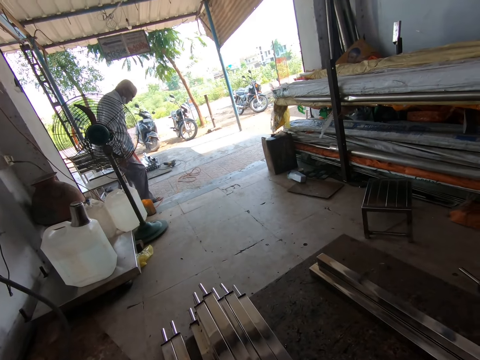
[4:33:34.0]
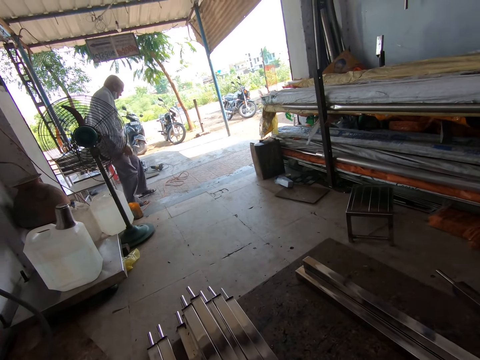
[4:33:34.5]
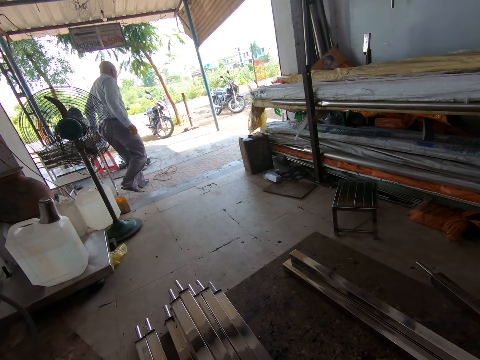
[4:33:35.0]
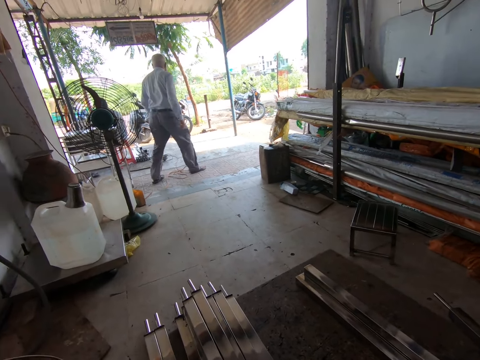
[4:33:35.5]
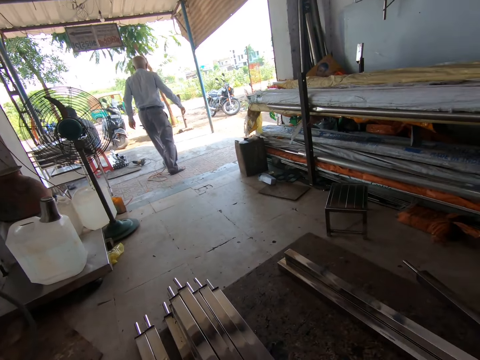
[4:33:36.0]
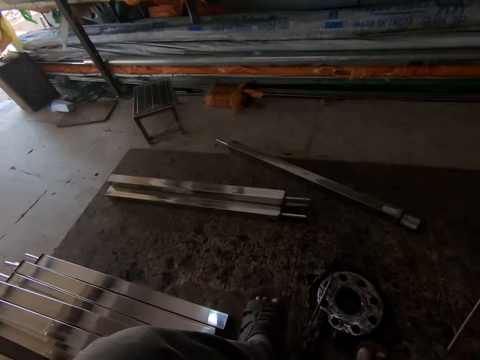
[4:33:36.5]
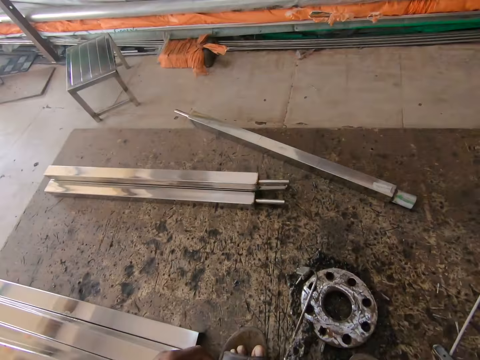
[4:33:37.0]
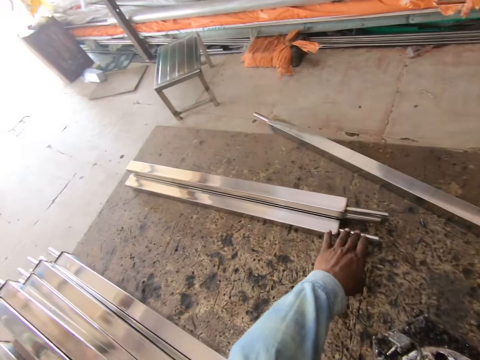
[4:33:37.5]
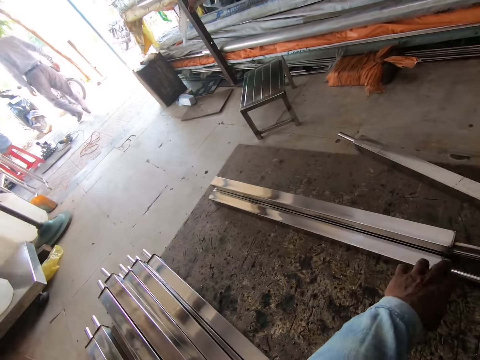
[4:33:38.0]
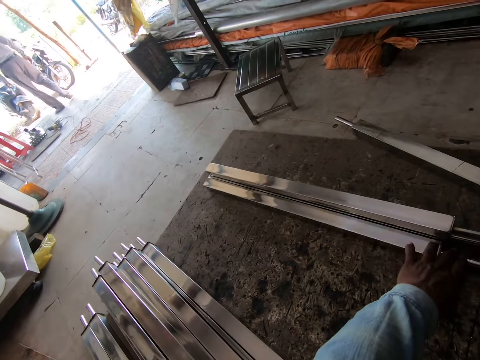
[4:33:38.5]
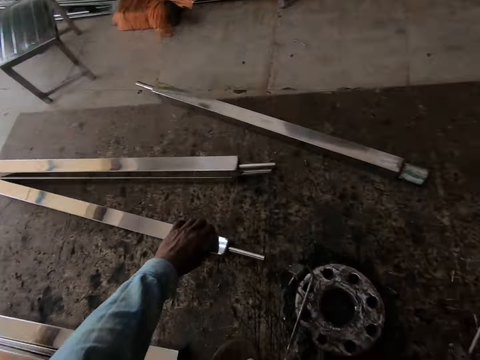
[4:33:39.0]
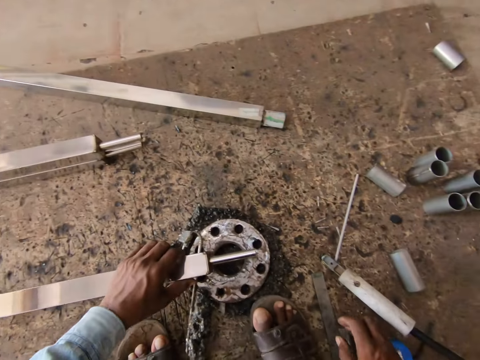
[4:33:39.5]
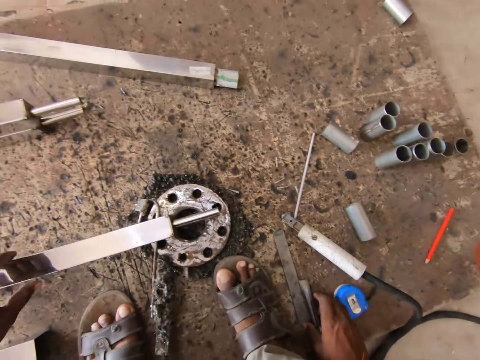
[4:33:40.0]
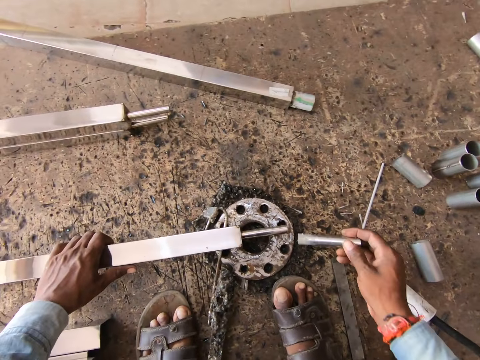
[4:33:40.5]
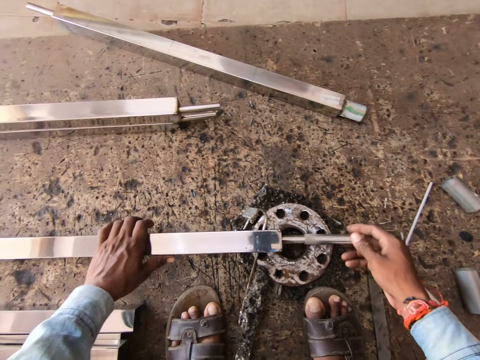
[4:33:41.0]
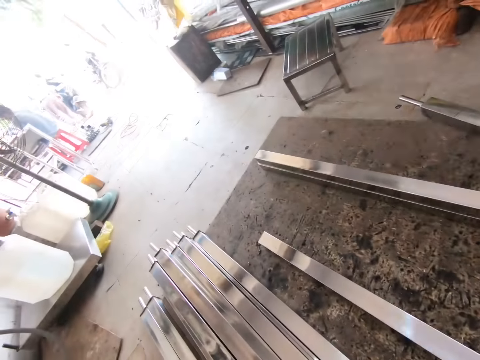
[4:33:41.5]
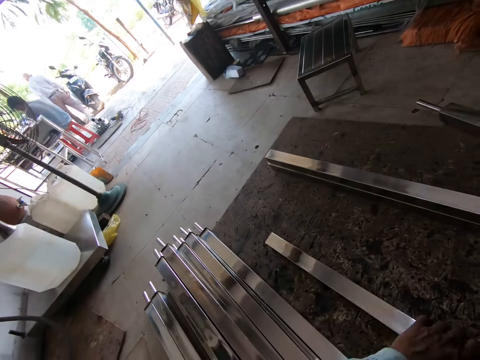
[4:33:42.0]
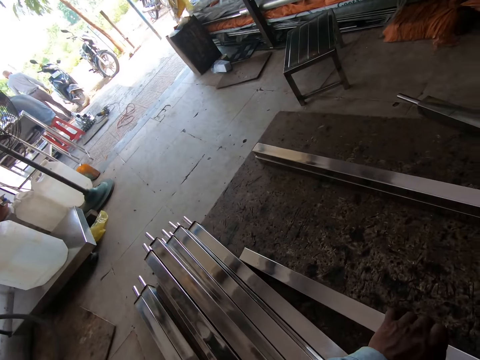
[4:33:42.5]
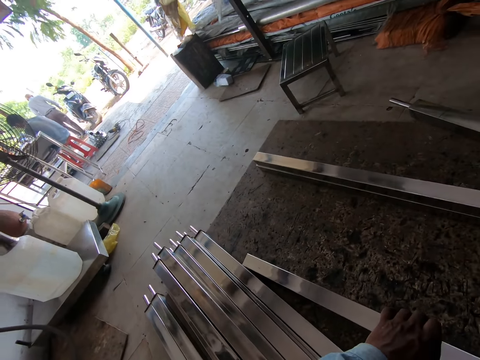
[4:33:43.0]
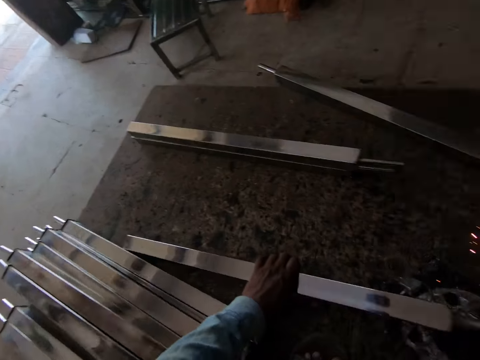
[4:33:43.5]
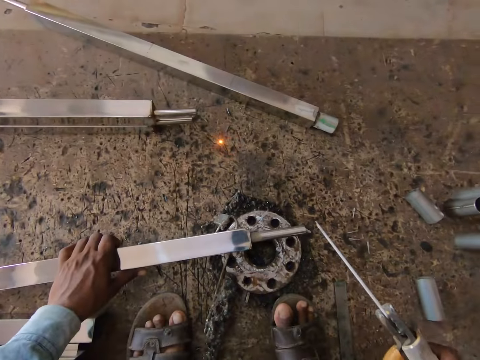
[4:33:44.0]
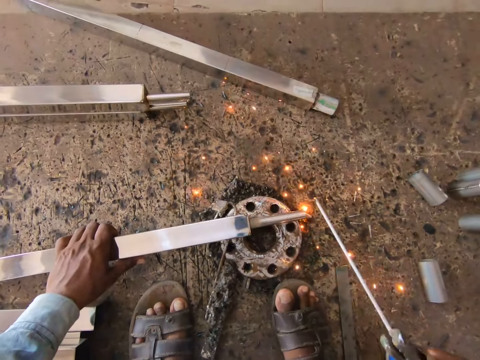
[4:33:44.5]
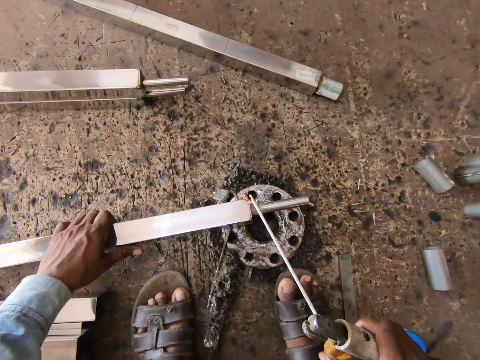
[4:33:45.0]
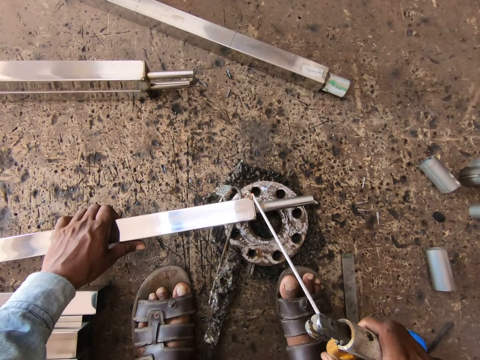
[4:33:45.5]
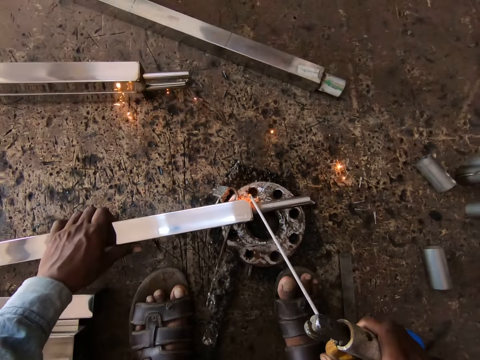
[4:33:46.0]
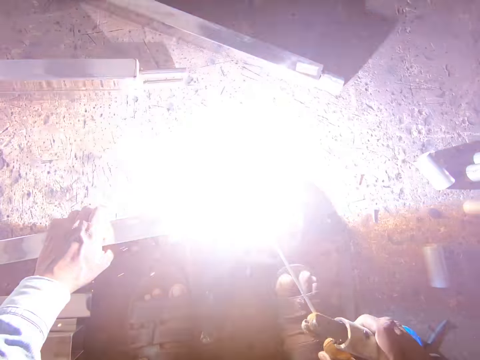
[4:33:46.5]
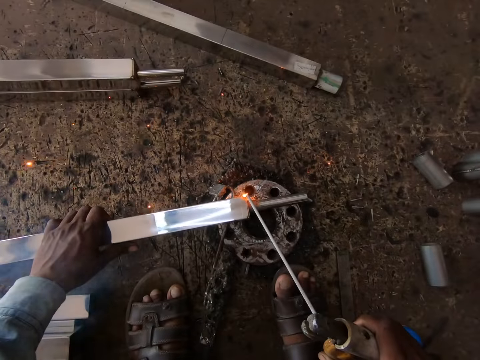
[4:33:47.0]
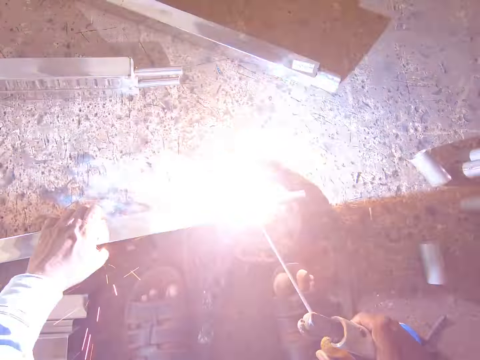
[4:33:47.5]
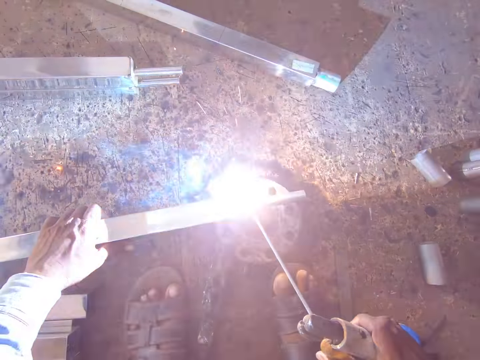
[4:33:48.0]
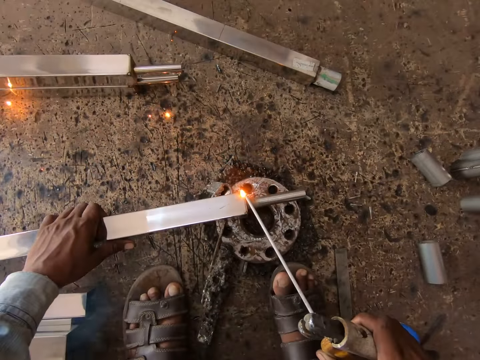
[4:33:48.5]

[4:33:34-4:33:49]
The man walks towards a road. The camera wearer picks up a stainless steel square tube from the floor with his left hand. He places the stainless steel square tube on the piece of metal on the floor with his left hand. He picks up the pipe from the floor with his right hand. He inserts the pipe into the tip of the stainless steel square tube on the piece of metal on the floor with his right hand. He moves the stainless steel square tube on the piece of metal on the floor with his left hand. He welds the tip of the stainless steel square tube on the piece of metal on the floor with the electrode holder in his right hand.

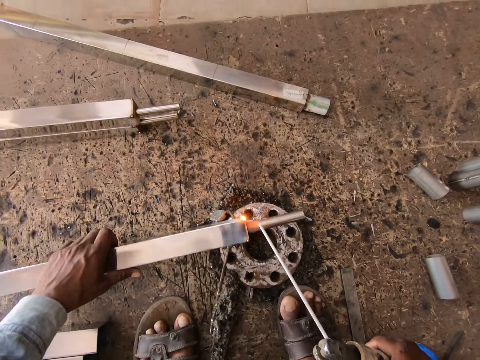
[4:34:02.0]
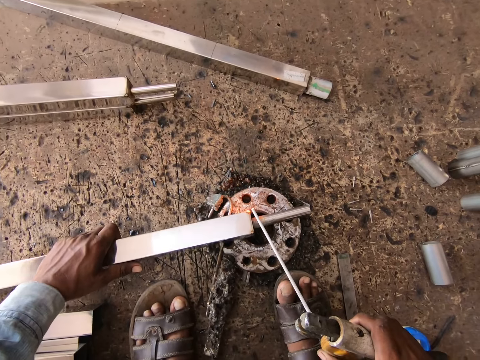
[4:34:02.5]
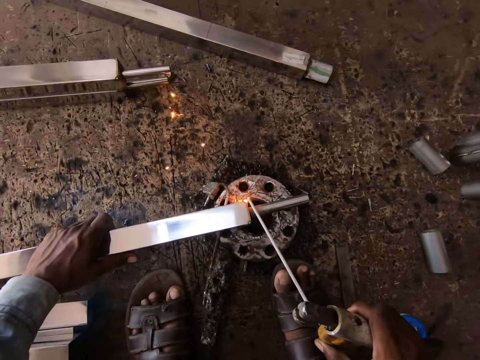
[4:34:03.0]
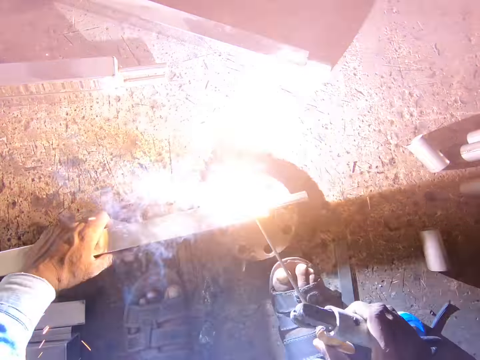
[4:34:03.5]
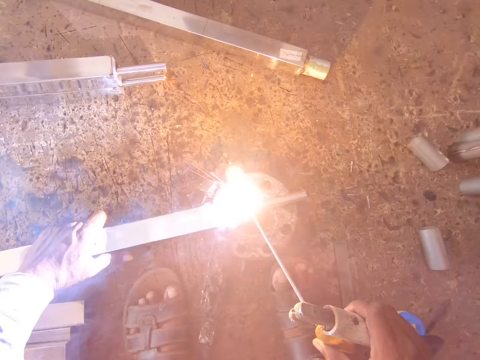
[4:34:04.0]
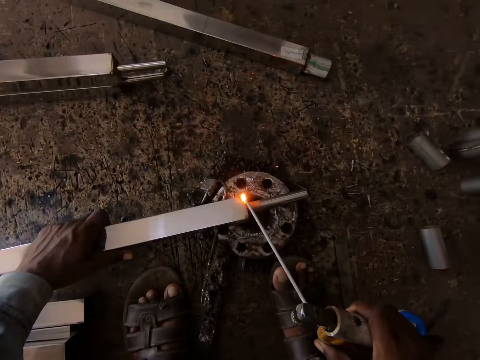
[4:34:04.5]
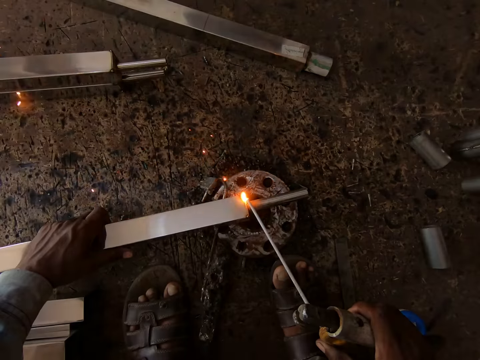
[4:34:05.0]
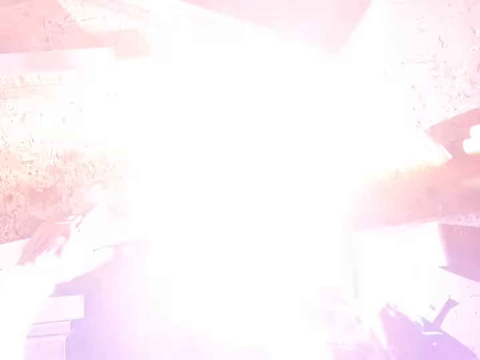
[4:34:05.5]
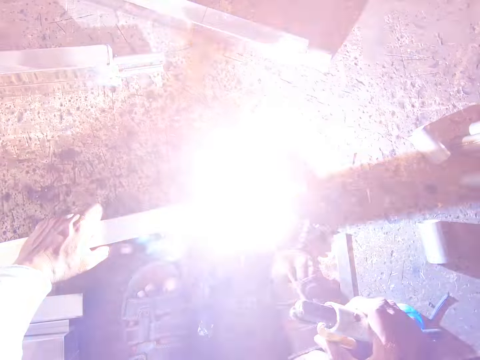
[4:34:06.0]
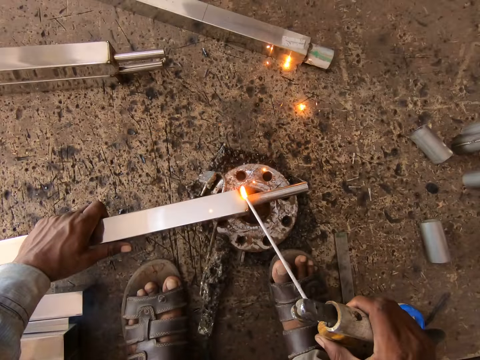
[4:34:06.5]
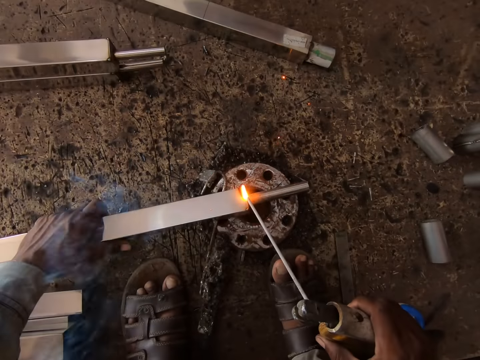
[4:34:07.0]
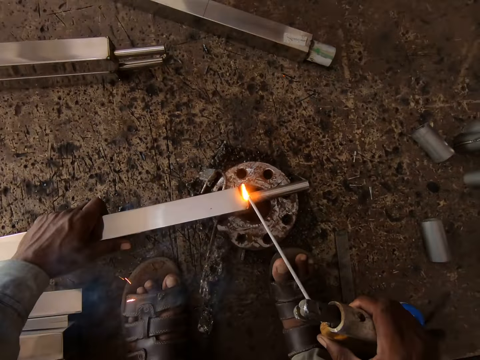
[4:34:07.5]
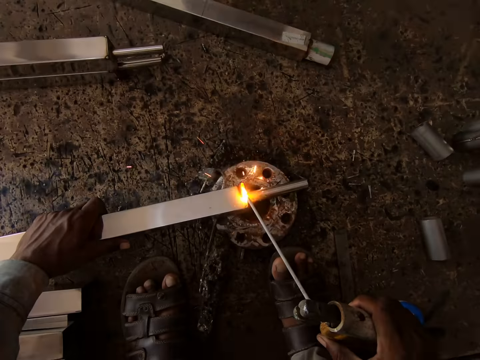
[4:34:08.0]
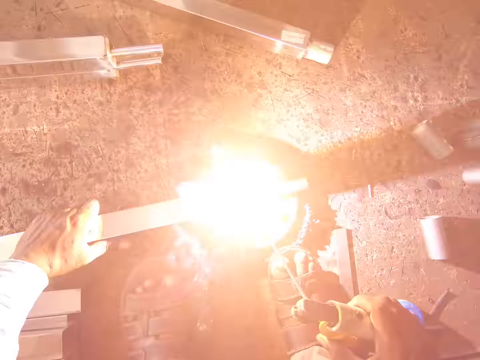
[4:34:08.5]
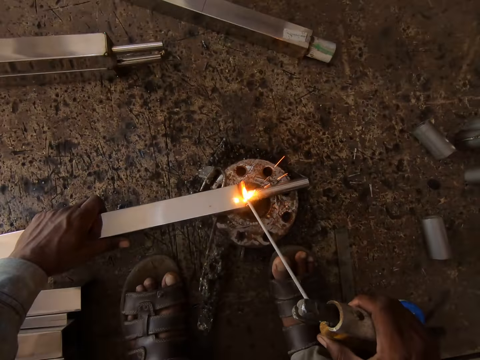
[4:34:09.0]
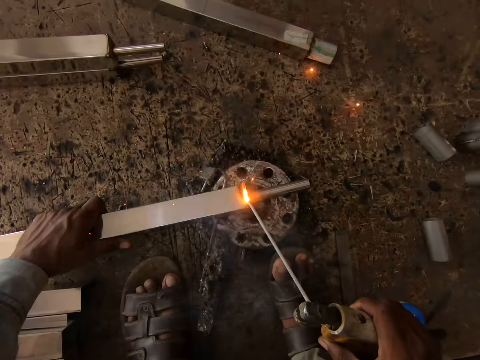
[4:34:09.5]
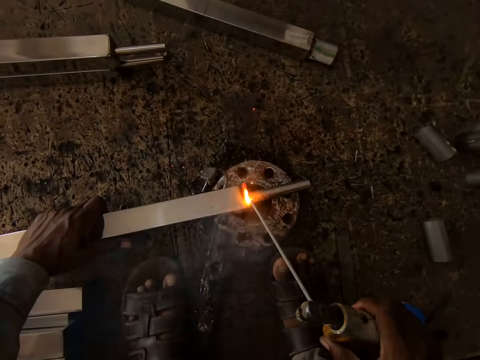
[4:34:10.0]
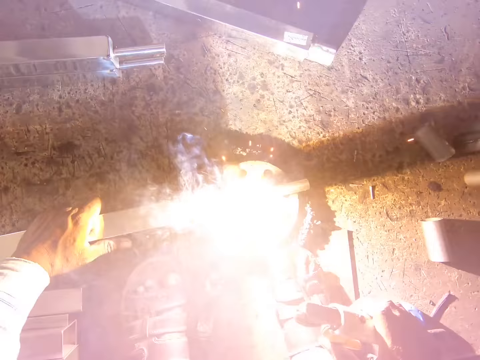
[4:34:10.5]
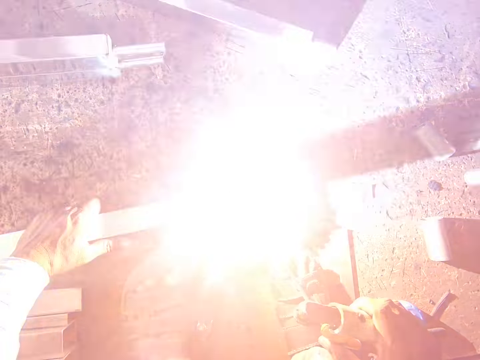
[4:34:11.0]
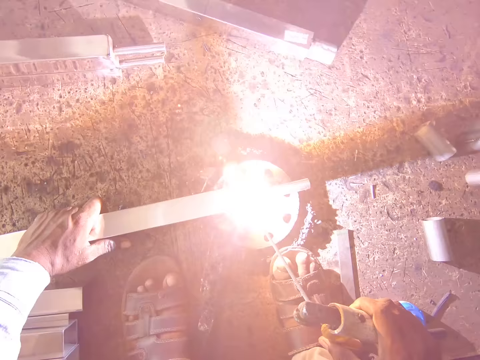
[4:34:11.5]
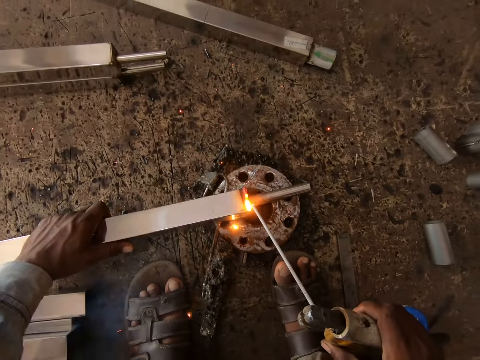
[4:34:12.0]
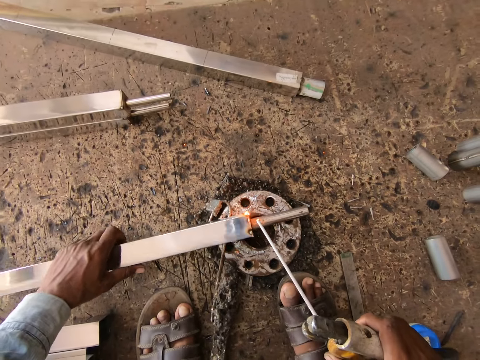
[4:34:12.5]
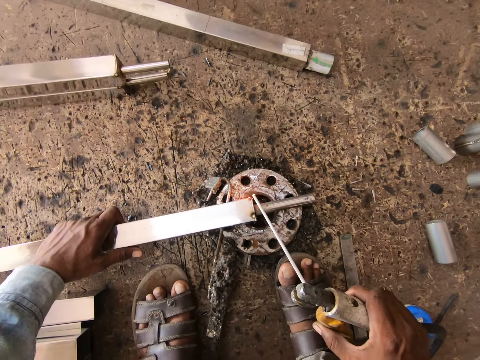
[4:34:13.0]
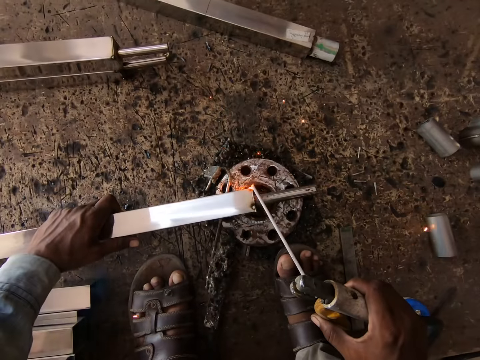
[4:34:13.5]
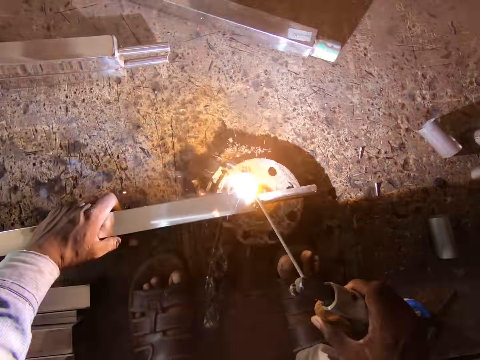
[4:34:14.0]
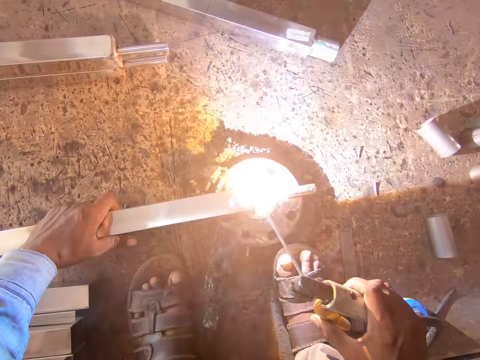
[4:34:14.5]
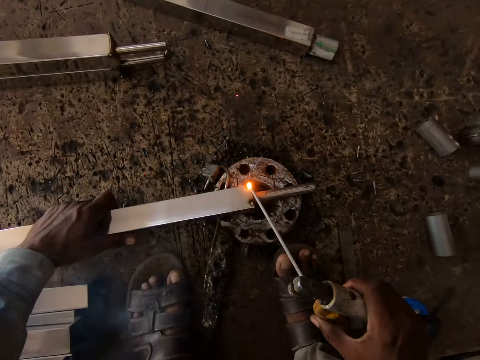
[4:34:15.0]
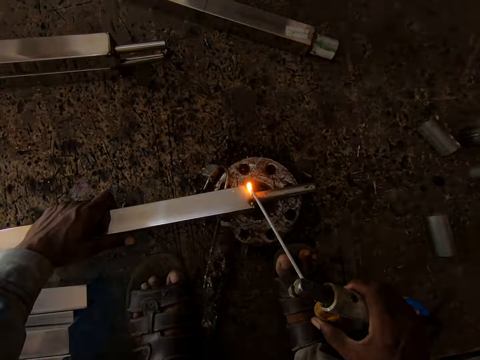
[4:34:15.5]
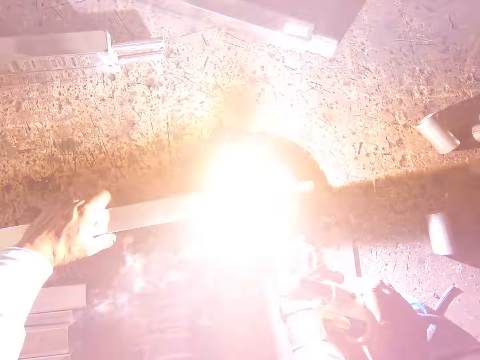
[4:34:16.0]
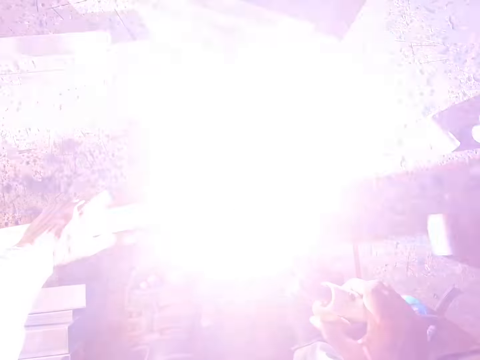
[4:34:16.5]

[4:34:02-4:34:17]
The camera wearer turns the stainless steel square tube on a piece of metal on the floor with his left hand. He welds the tip of the stainless steel square tube on the piece of metal on the floor with the electrode holder in his right hand. He turns the stainless steel square tube on the piece of metal on the floor with his left hand.
